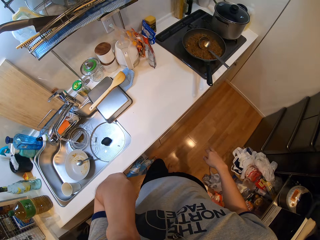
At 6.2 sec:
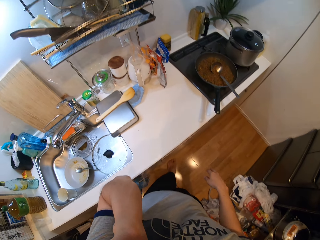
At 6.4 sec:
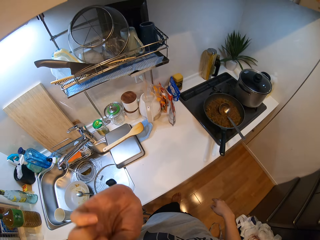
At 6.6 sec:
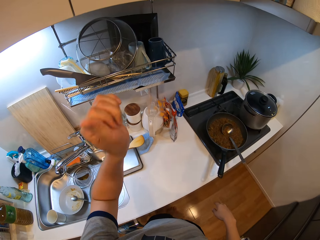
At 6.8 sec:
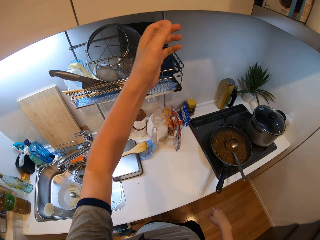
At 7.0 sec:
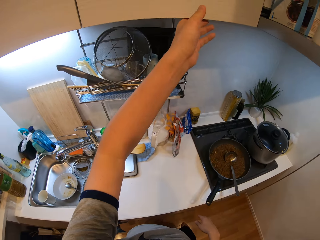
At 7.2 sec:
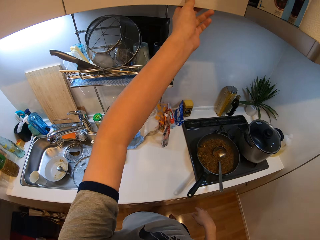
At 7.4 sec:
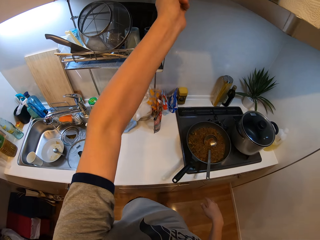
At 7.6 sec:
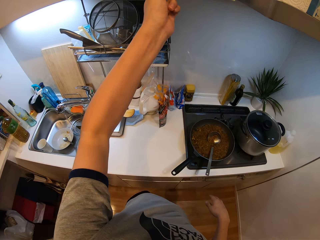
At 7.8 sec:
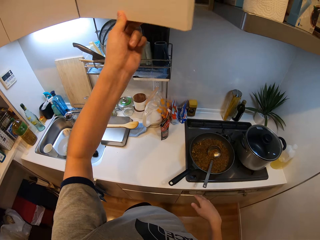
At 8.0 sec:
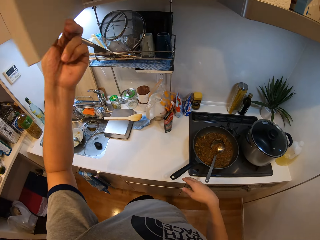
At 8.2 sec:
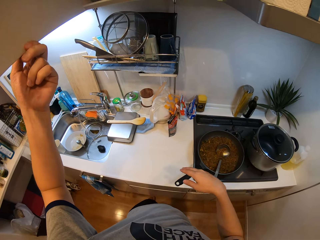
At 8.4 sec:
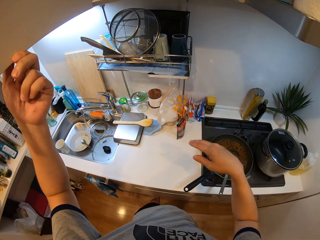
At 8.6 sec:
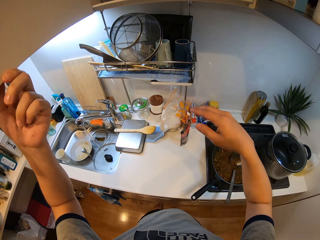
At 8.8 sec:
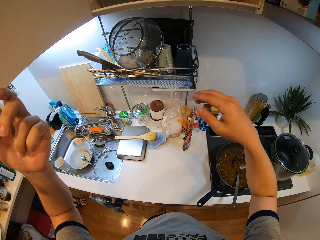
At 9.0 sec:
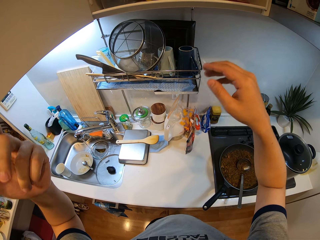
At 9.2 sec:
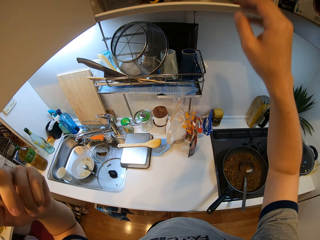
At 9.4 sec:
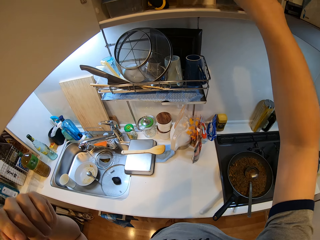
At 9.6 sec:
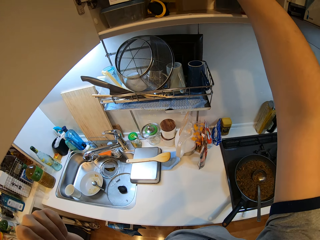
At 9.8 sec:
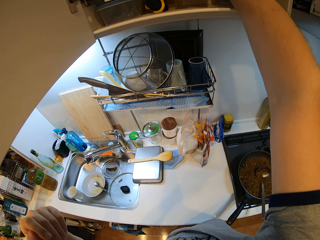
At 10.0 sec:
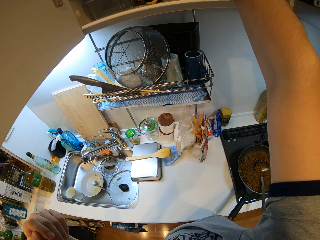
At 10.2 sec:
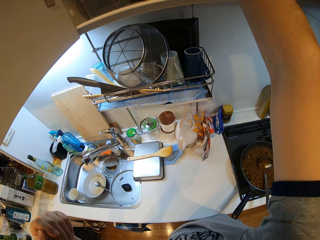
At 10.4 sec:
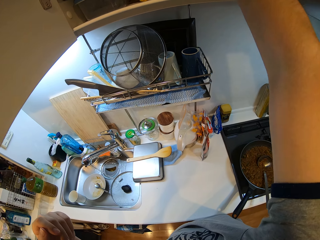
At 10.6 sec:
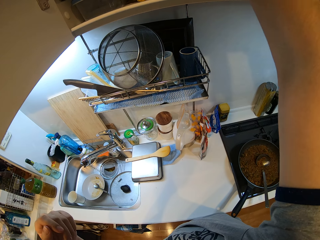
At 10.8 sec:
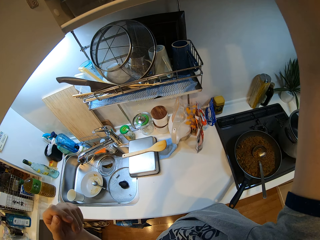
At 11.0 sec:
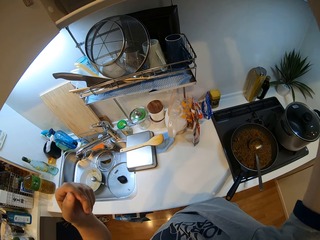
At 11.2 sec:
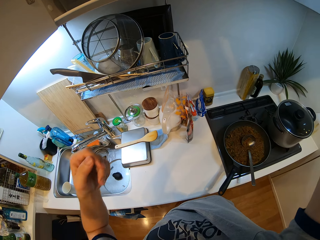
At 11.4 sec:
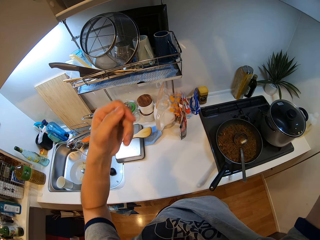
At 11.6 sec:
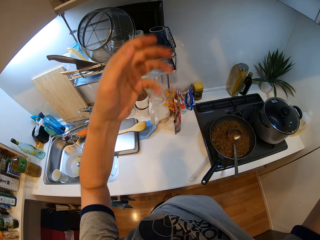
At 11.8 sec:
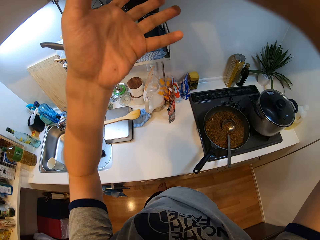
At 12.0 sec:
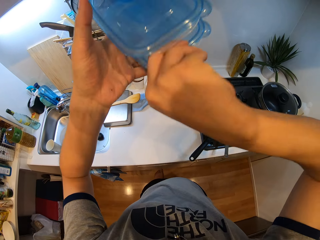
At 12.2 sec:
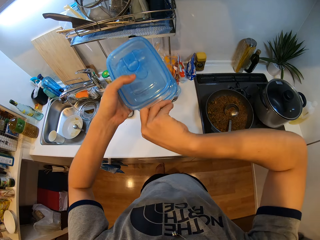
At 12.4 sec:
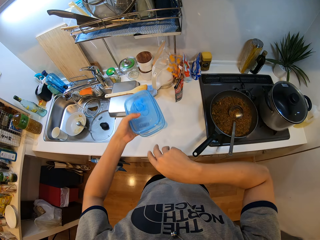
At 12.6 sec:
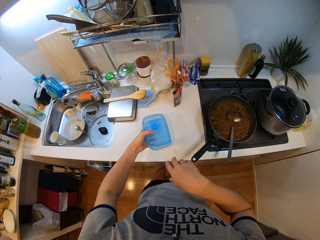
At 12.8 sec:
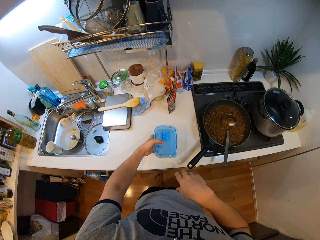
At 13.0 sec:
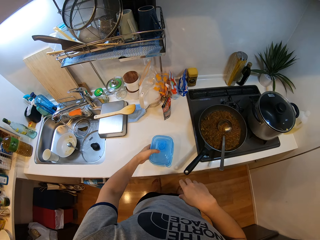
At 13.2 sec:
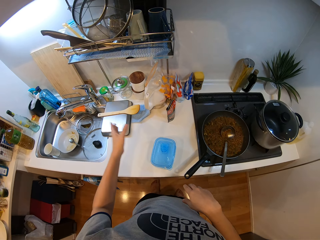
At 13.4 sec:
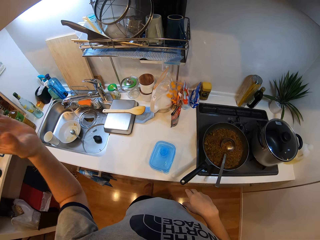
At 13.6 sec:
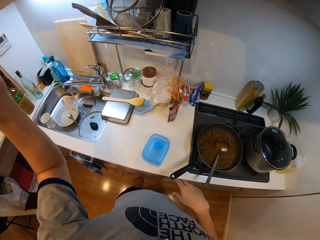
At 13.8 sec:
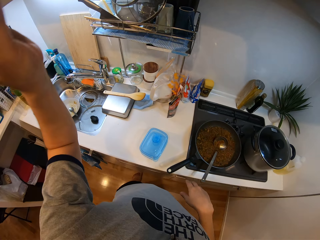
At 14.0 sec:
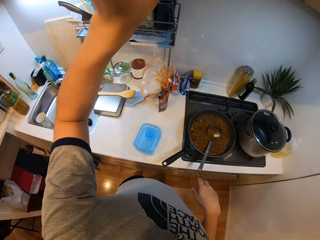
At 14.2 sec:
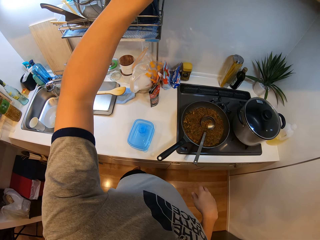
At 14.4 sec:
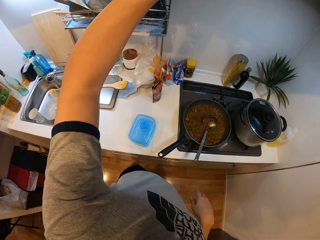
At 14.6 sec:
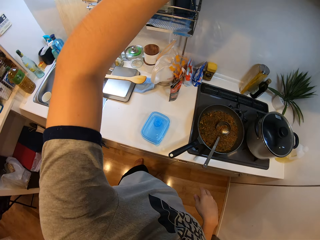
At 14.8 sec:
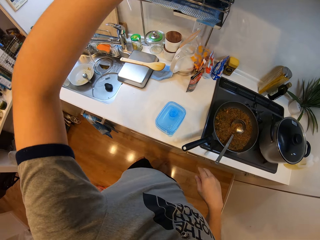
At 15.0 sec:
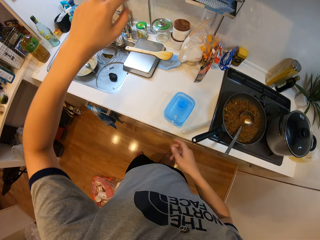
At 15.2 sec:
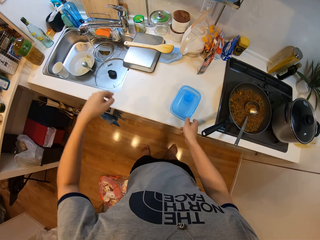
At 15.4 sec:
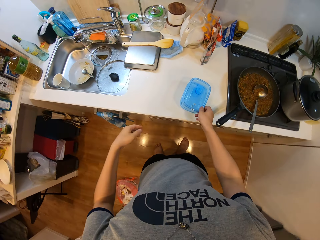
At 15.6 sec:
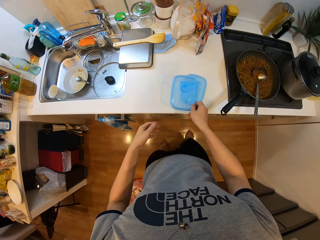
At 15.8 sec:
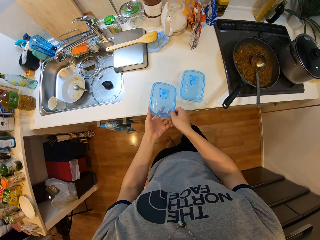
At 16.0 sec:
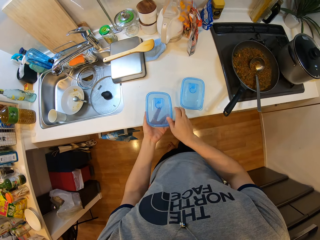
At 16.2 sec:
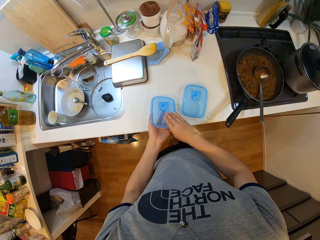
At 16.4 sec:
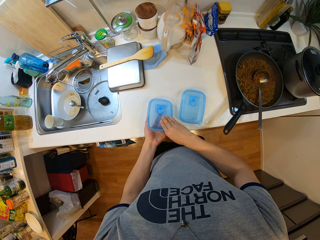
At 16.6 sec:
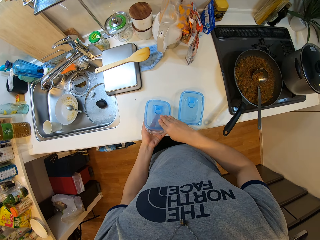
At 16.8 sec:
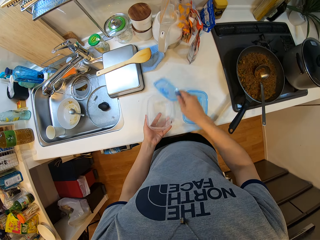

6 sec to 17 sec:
The camera wearer walks around a kitchen. He opens a cabinet with his left hand. He picks plates from the cabinet with his right hand. He passes the plates from his right hand to his left hand. He places the plates on the table with his left hand. He closes the cabinet with his left hand. He picks a plate from the table with his right hand, places the plate on his left hand, and opens the lid of the plate with his right hand.

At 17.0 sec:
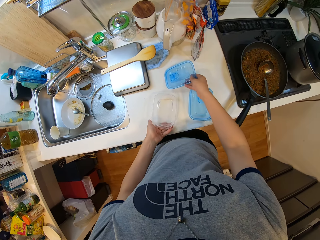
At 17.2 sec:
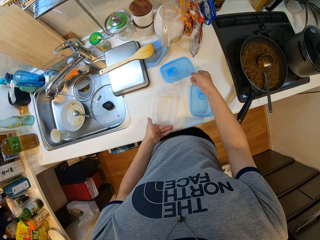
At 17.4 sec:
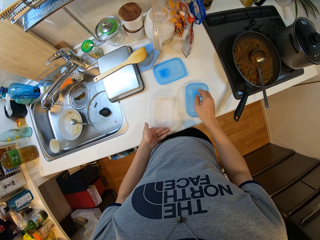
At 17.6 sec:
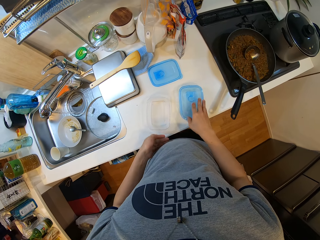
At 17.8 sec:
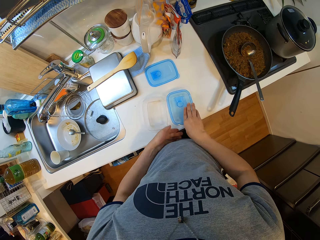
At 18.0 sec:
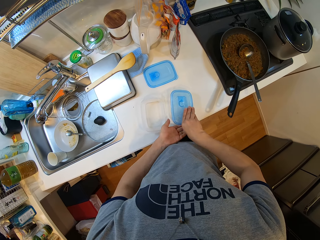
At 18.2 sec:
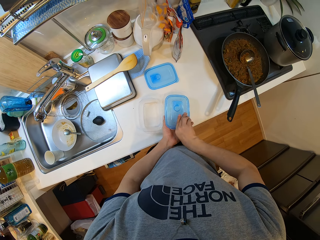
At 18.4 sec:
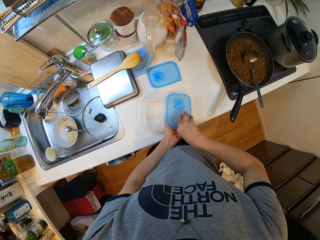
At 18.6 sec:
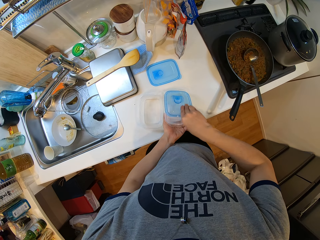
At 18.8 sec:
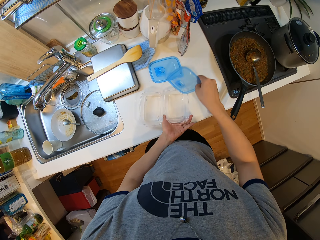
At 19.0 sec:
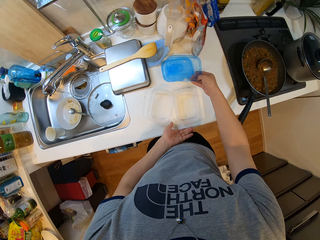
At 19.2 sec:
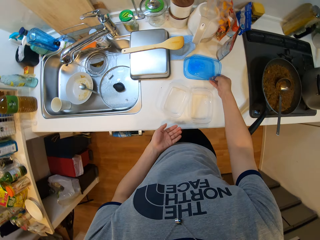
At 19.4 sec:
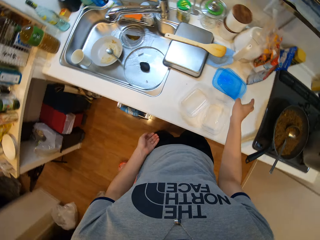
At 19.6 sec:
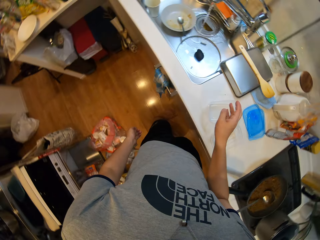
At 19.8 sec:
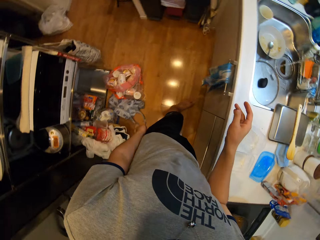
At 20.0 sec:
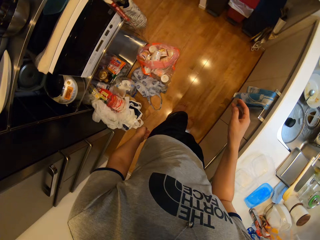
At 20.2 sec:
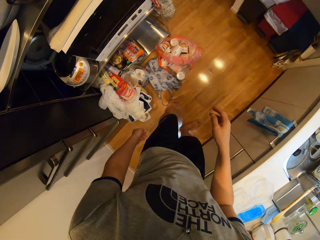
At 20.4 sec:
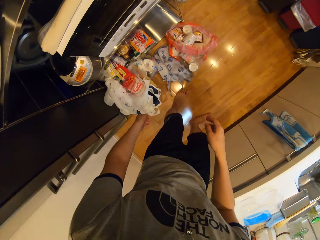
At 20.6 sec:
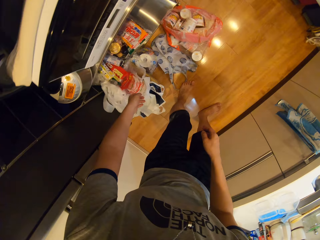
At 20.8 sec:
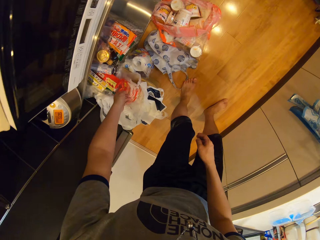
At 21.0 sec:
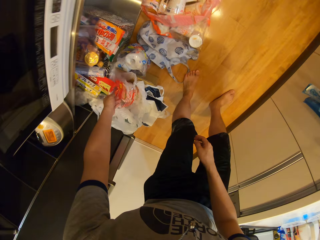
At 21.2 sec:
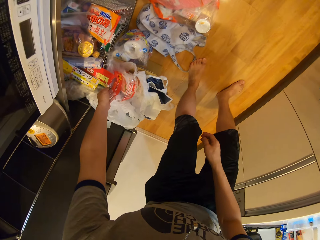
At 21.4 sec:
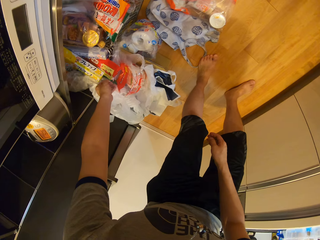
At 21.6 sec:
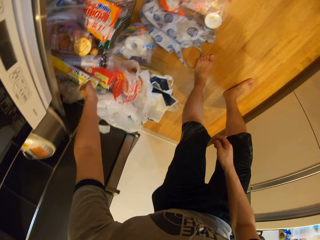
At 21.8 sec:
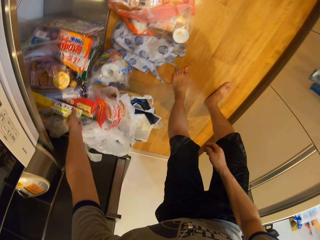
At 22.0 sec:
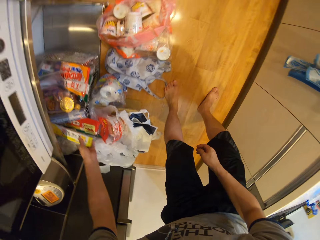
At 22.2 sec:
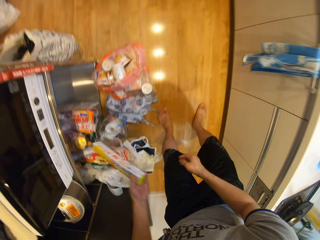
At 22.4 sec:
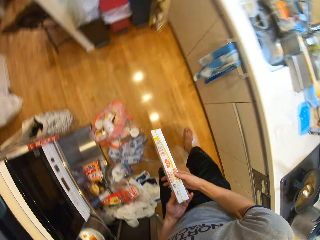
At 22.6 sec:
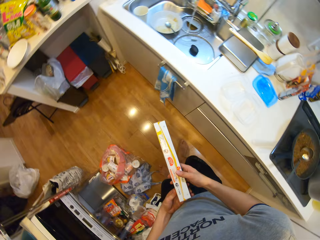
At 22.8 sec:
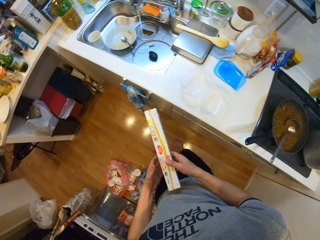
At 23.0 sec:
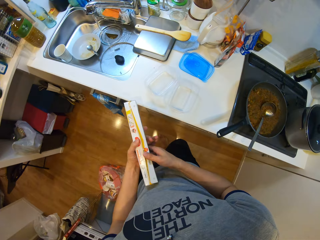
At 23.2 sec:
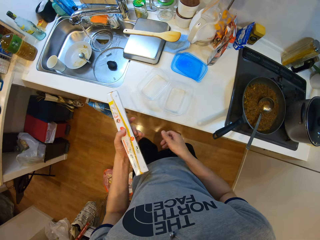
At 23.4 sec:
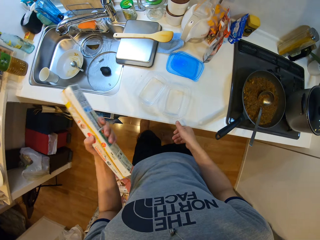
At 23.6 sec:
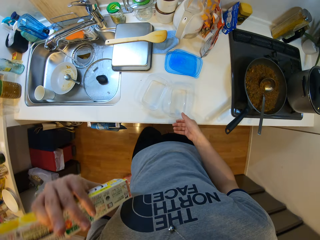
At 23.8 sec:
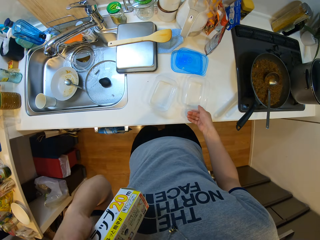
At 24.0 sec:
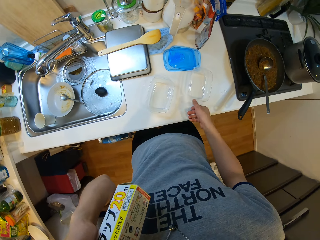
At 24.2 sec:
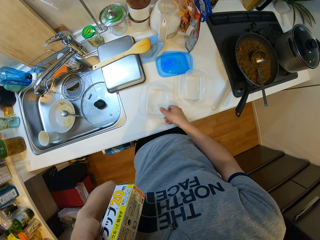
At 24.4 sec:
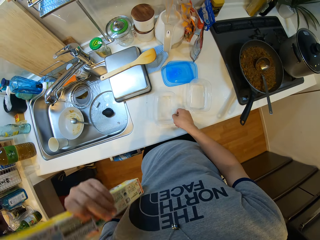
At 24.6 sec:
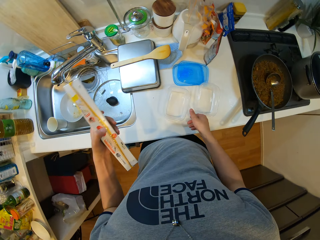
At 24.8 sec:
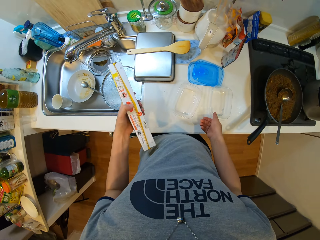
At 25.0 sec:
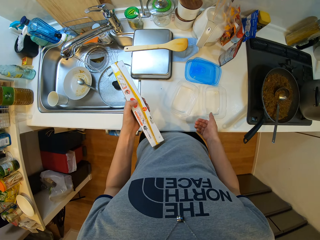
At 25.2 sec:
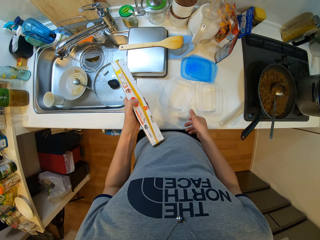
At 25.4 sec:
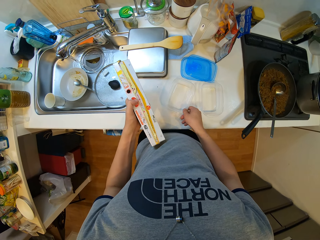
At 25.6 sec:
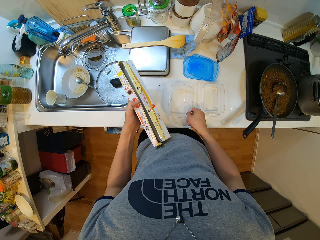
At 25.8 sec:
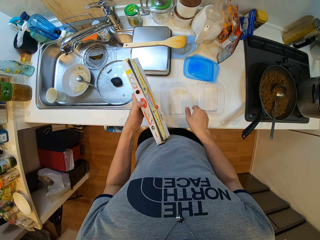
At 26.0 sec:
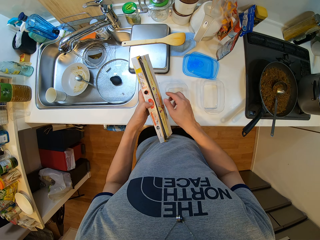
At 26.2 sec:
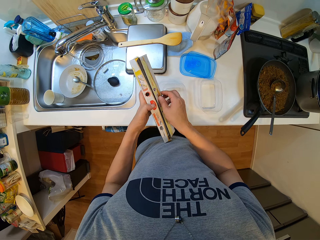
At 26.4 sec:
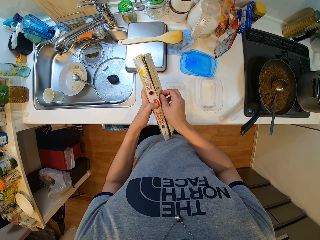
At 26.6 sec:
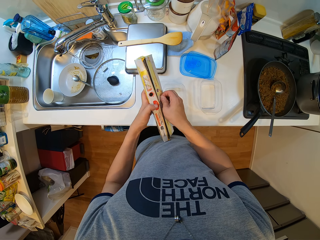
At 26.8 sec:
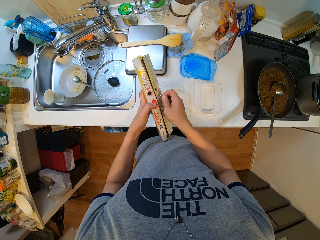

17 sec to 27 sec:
The camera wearer drops the lid on the table. He picks a plate from the table with his right hand and opens the lid of the plate with his right hand. He drops the lid on the table. He walks around the kitchen. He picks a pack of polythene under the table with his left hand. He holds the pack of polythene with both hands. He moves around the kitchen. He lifts the pack of polythene with his left hand. He adjusts the plates on the table with his right hand. He removes the polythene from the pack with his right hand.
